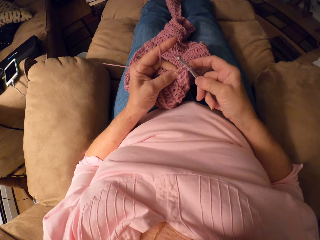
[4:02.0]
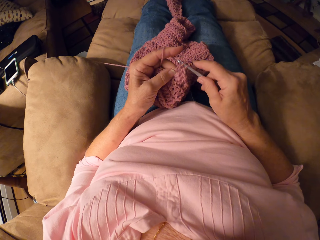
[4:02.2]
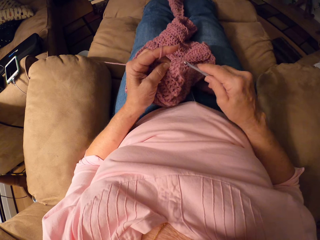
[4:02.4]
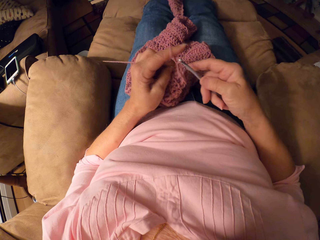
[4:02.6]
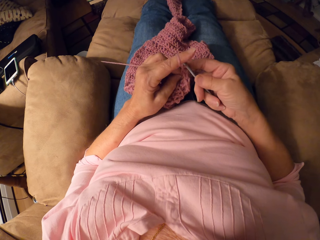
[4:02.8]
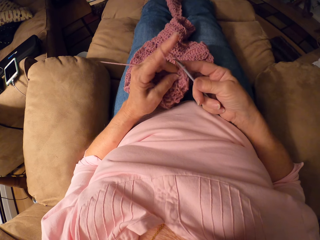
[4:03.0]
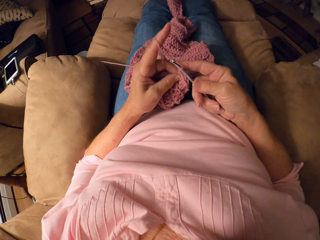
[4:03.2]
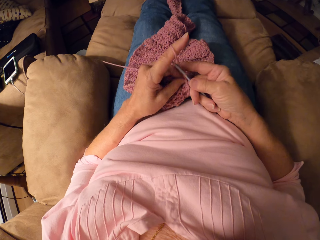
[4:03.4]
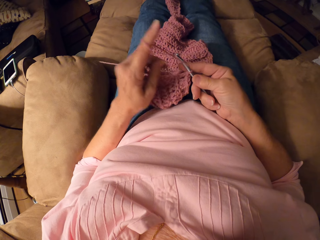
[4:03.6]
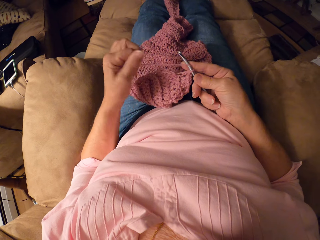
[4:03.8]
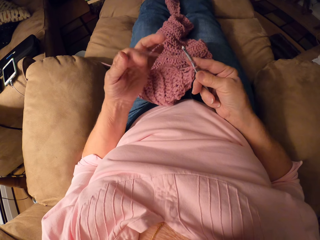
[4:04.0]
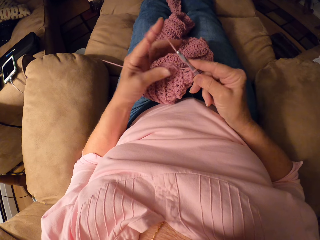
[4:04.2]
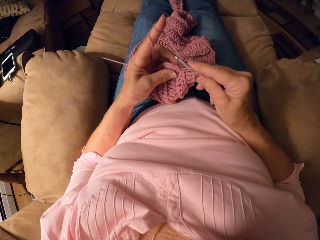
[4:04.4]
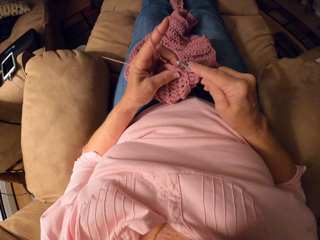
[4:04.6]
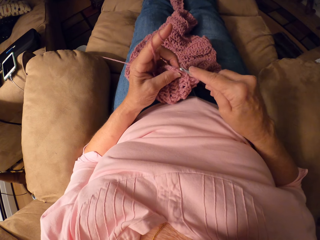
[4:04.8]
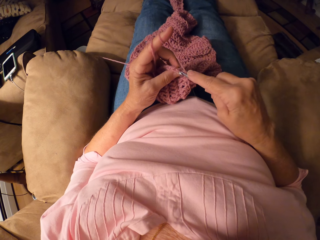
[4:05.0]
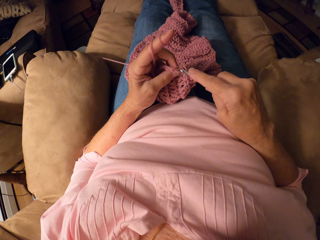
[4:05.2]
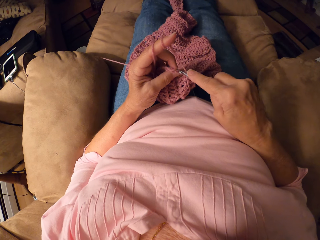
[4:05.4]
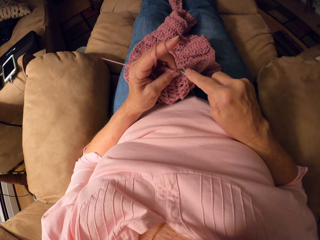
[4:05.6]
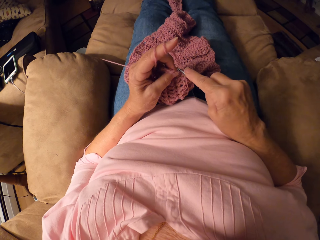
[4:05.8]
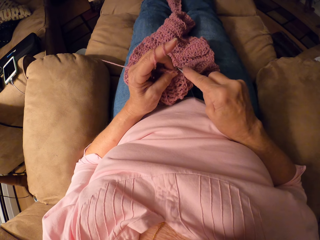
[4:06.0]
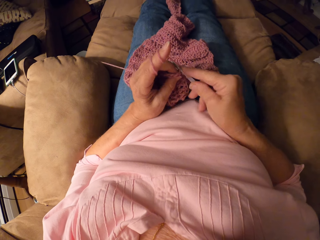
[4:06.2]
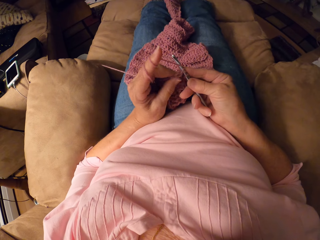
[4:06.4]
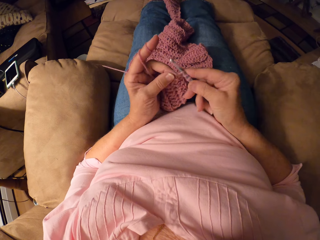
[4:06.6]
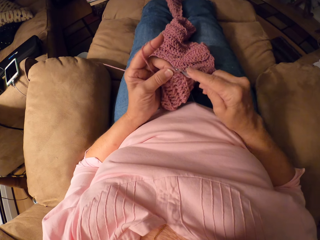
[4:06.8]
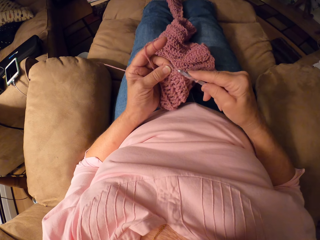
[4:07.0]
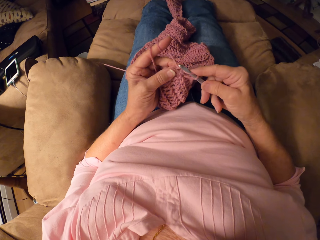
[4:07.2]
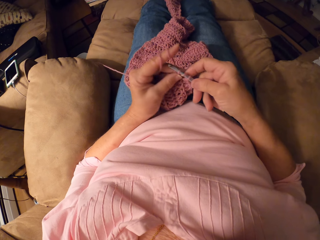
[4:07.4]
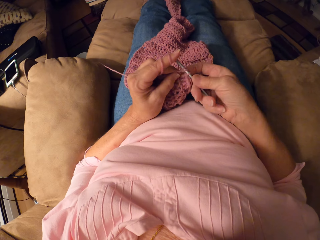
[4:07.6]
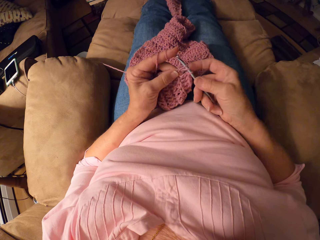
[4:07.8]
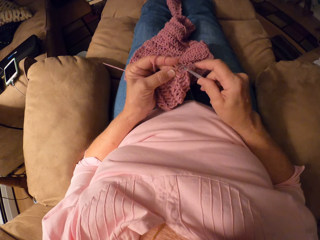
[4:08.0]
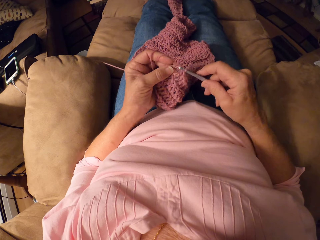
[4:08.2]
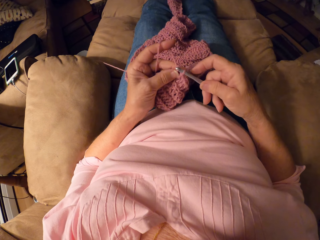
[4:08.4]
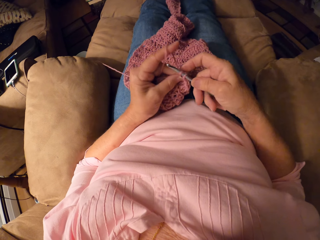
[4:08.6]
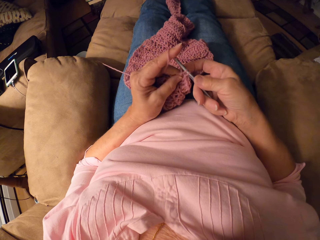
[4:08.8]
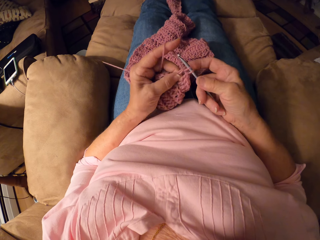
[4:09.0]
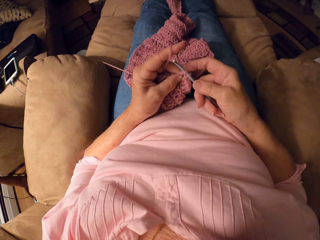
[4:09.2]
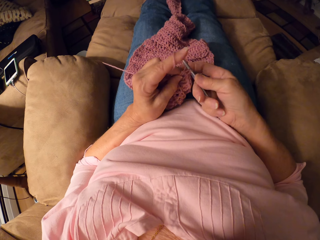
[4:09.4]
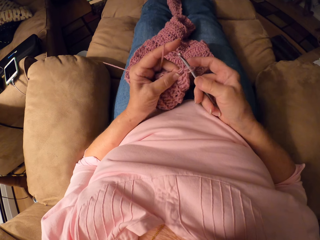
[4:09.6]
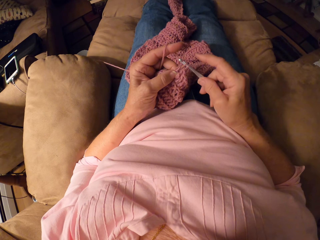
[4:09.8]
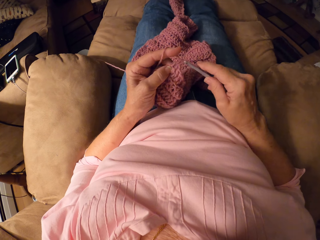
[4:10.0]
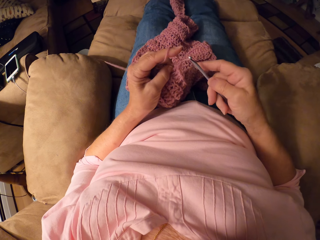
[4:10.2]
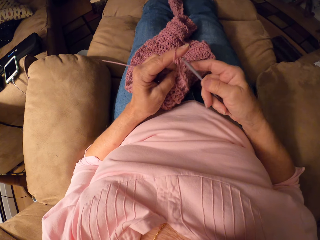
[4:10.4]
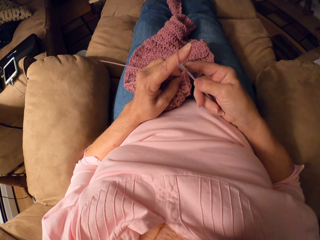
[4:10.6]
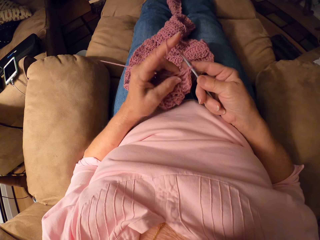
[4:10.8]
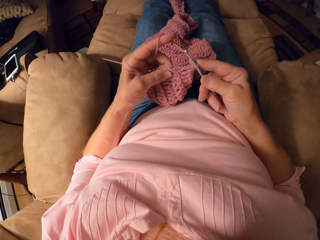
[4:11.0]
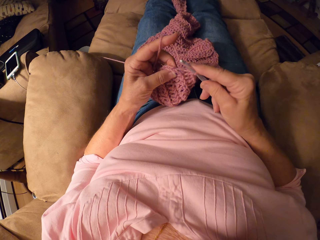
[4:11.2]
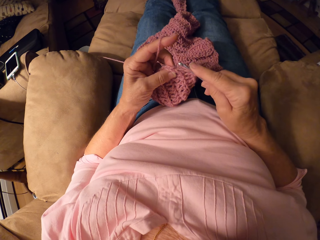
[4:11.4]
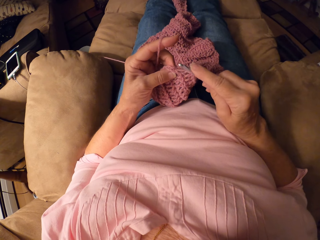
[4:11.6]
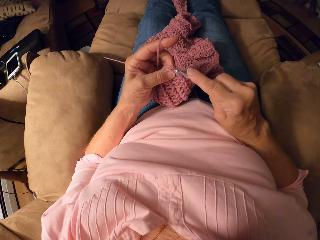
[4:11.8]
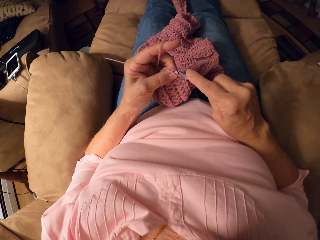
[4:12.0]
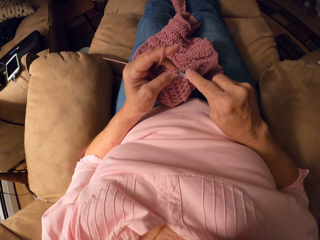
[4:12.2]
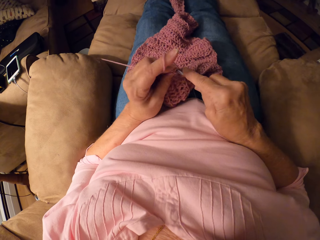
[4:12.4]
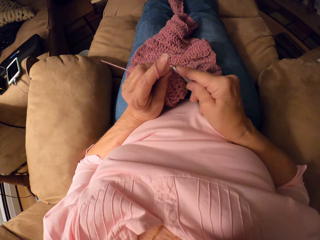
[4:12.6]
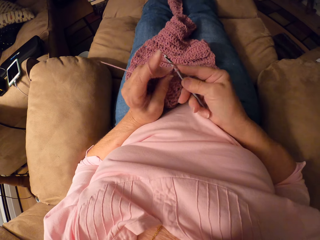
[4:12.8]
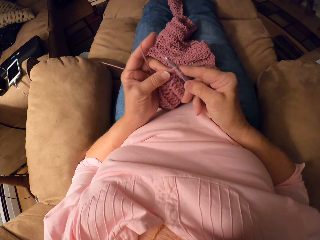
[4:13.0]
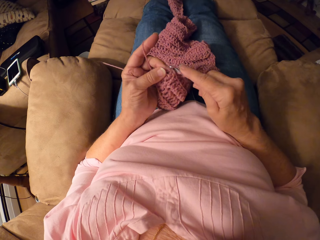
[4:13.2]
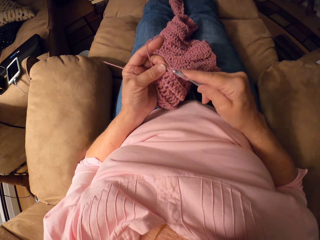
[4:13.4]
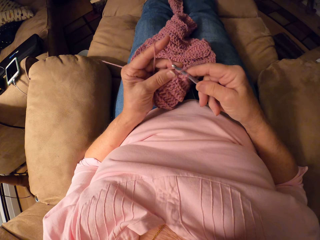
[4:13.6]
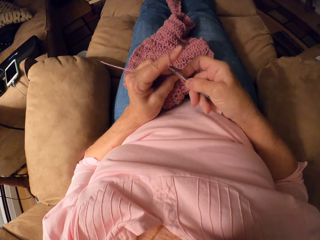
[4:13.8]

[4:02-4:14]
The camera wearer adjusts the thread. They knit the garment.

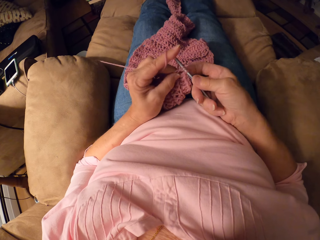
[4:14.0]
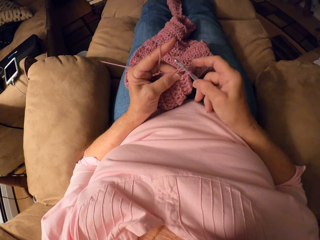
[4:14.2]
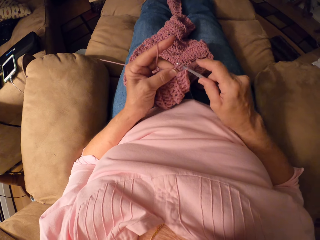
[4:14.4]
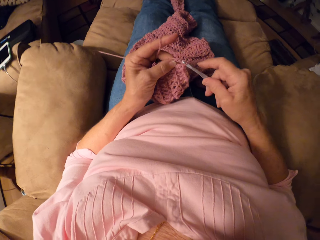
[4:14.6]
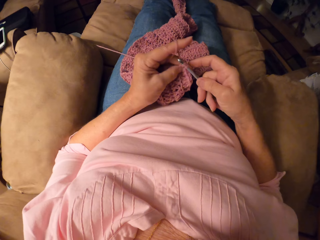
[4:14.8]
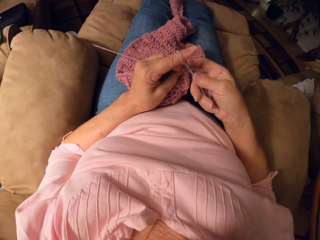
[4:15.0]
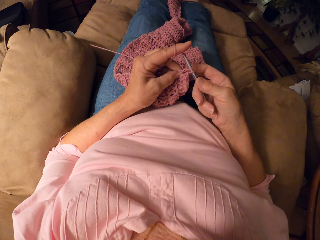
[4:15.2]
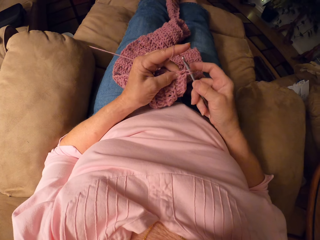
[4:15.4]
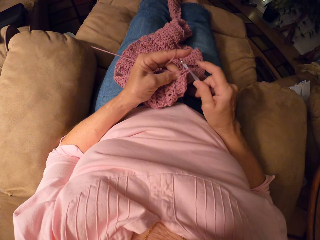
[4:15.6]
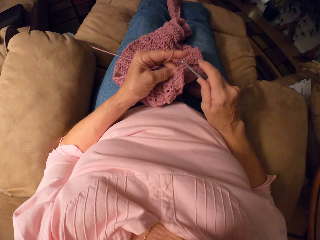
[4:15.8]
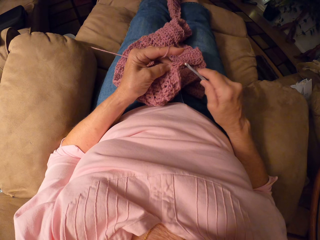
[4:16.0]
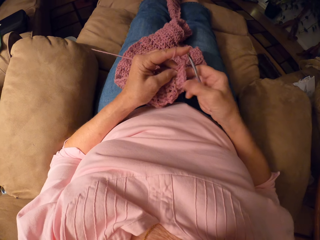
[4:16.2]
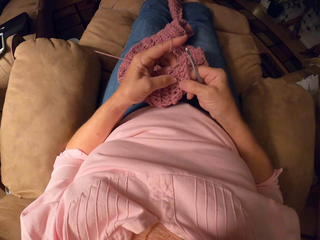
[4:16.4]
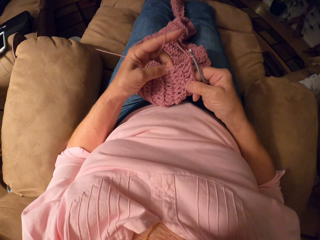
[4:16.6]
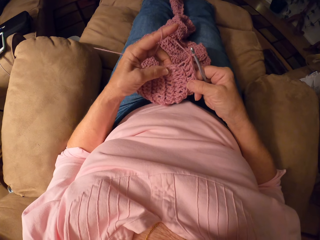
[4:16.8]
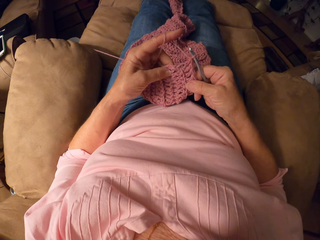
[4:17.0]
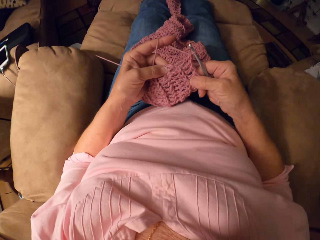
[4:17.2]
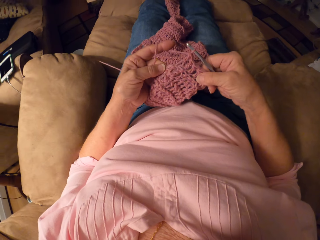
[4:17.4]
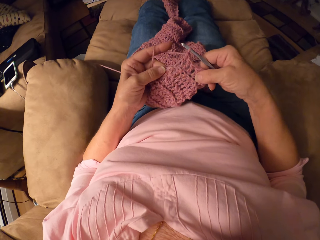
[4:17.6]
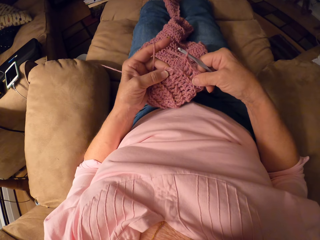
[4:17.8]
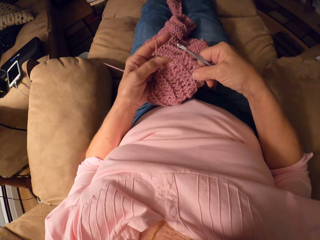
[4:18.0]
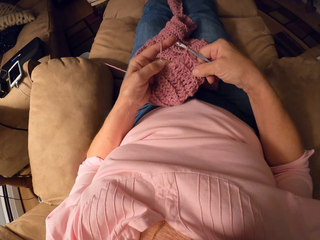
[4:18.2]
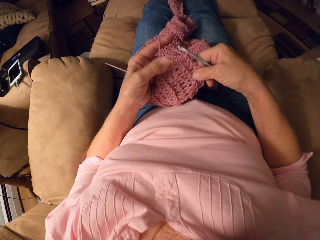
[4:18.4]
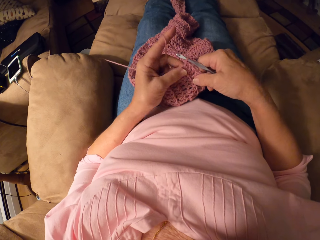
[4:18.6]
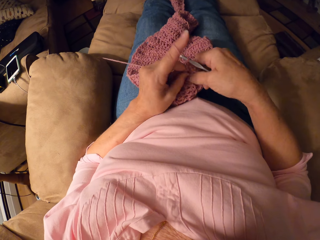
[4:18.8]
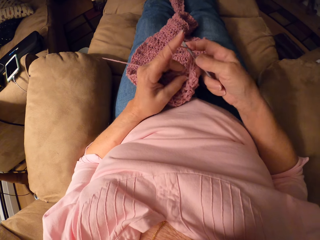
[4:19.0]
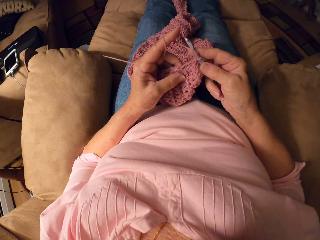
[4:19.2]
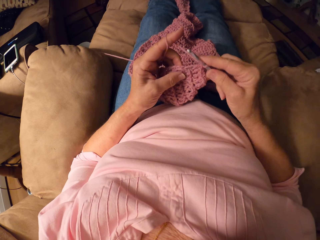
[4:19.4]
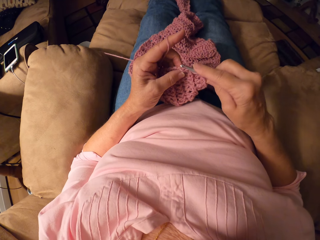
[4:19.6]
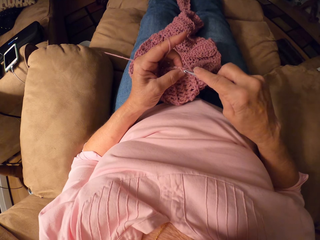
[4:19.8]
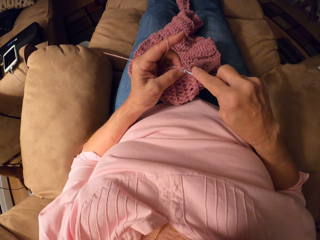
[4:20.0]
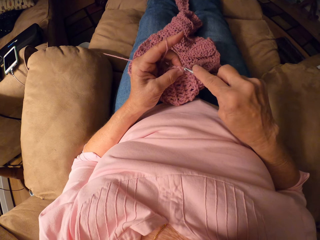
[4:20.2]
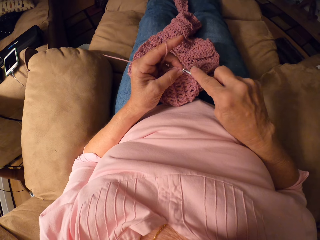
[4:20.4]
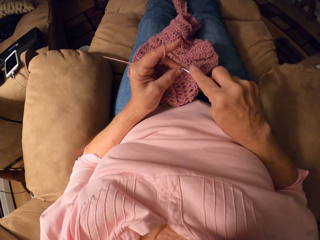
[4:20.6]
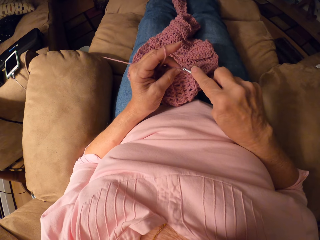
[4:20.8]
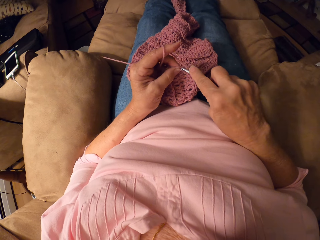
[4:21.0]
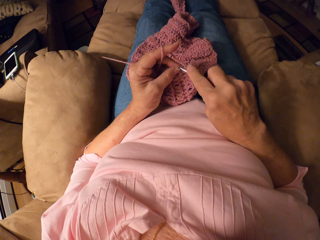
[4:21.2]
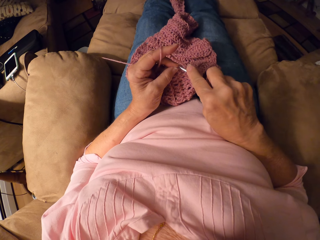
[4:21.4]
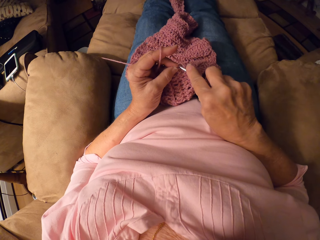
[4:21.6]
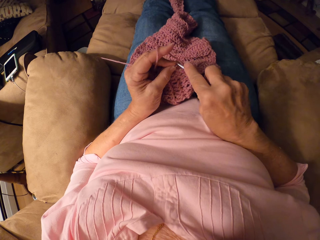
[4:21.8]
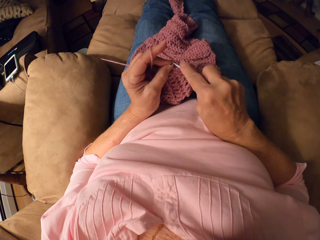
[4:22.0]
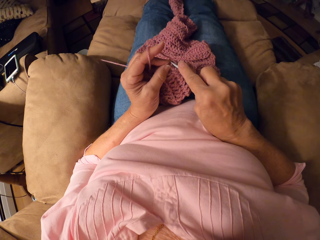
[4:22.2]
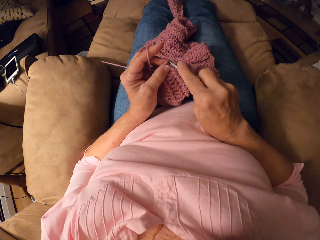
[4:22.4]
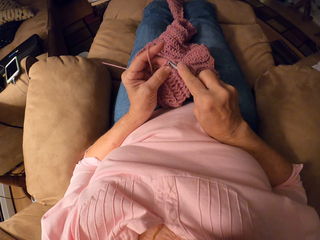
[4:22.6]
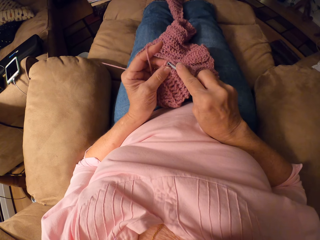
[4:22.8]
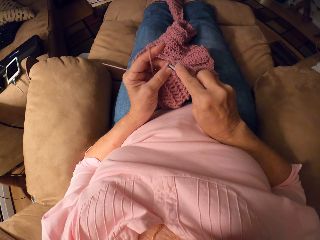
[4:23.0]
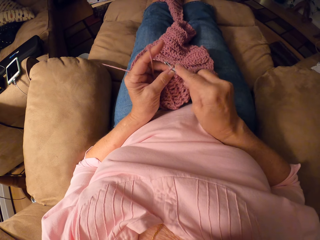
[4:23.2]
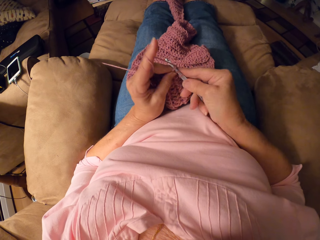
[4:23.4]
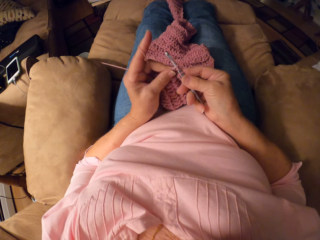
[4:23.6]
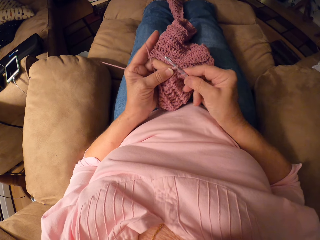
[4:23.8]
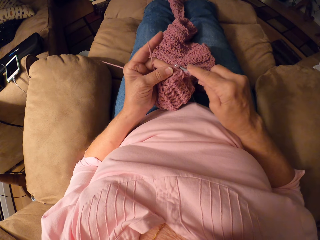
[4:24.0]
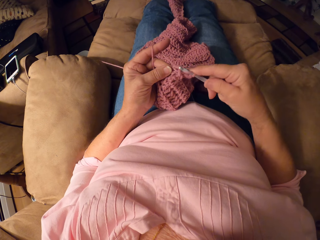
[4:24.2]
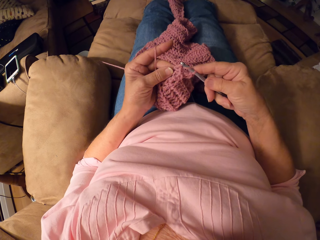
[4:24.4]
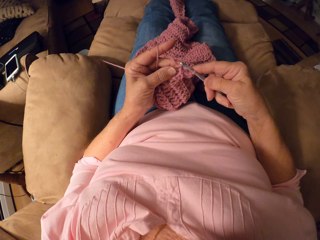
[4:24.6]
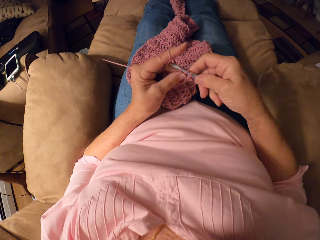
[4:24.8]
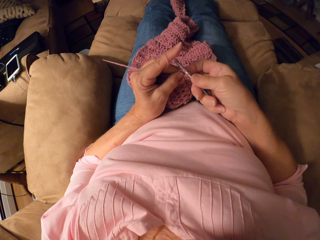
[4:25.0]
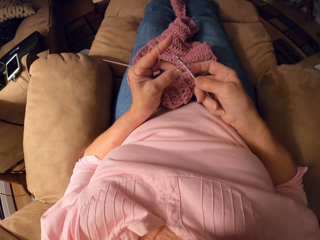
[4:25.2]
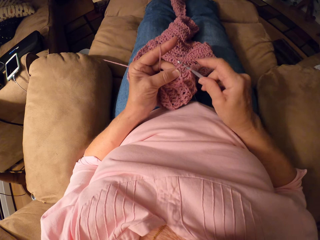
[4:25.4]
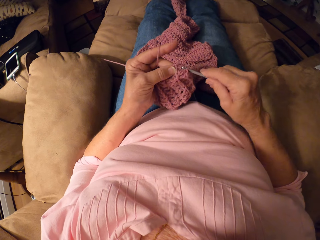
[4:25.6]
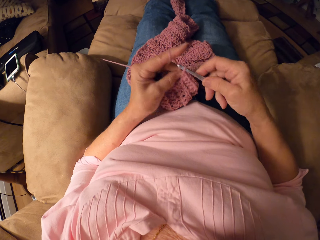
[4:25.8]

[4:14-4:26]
The camera wearer checks the garment. They knit the garment.
